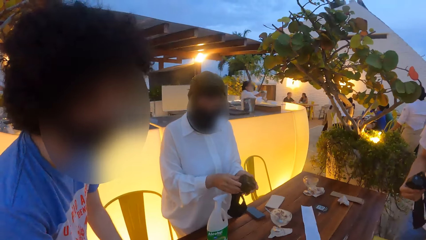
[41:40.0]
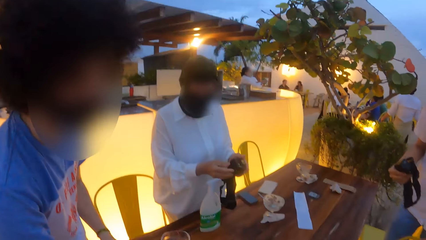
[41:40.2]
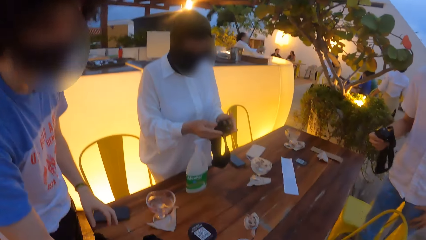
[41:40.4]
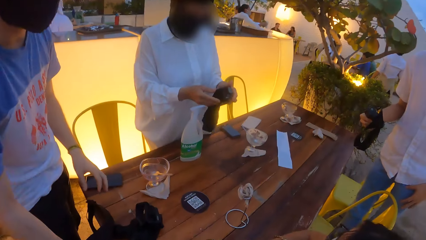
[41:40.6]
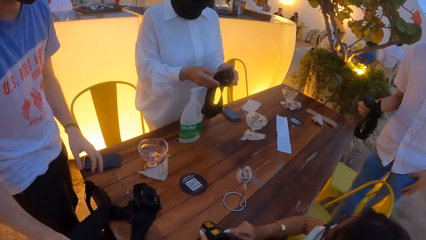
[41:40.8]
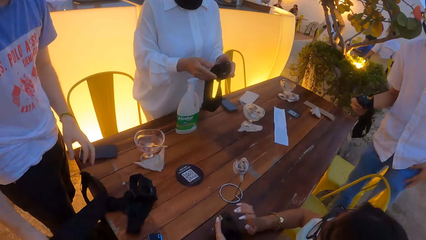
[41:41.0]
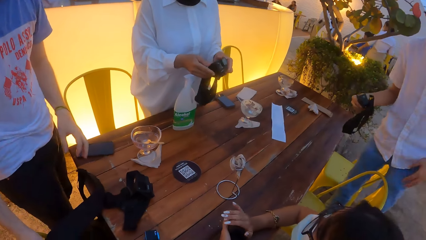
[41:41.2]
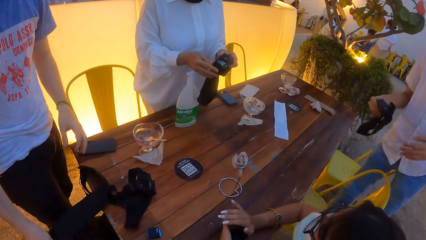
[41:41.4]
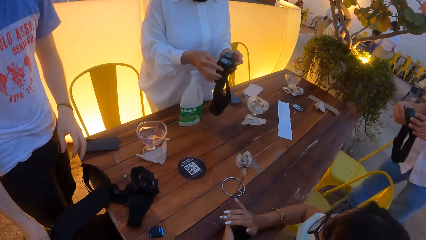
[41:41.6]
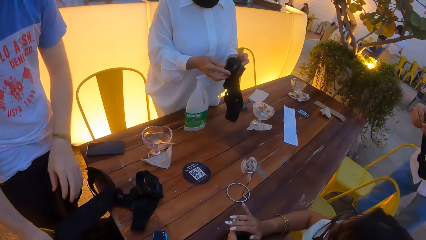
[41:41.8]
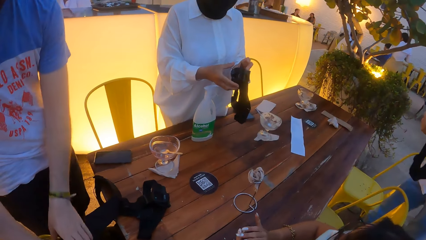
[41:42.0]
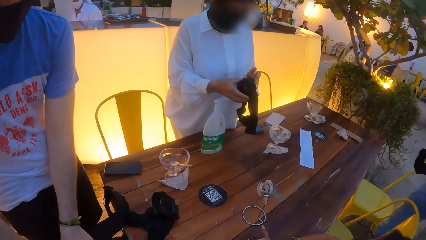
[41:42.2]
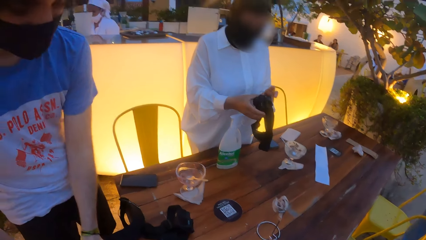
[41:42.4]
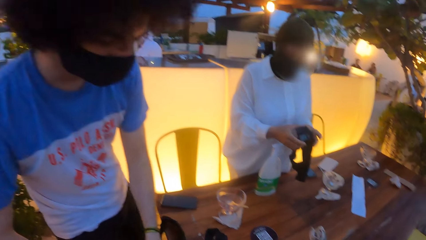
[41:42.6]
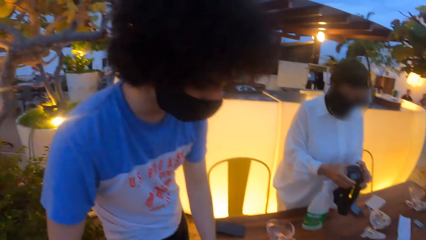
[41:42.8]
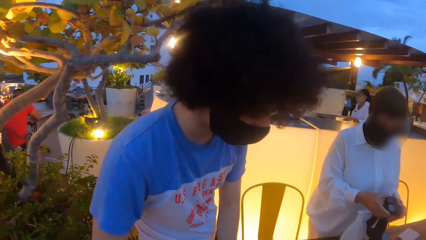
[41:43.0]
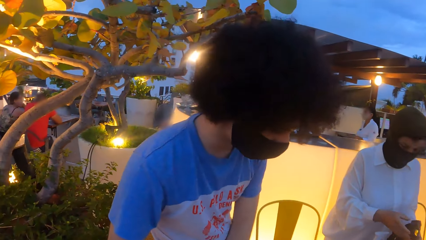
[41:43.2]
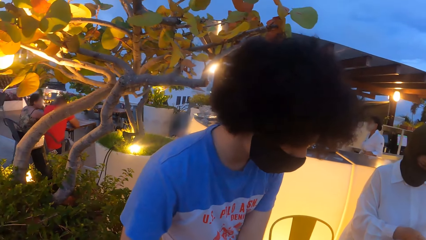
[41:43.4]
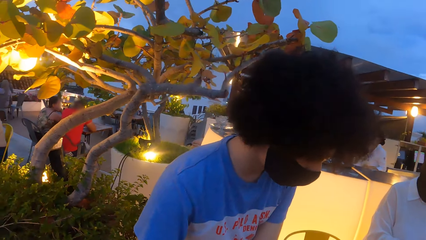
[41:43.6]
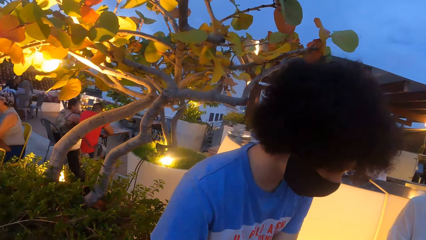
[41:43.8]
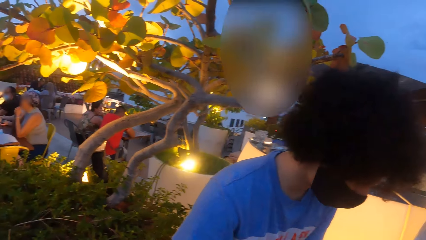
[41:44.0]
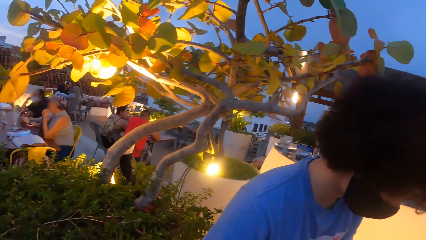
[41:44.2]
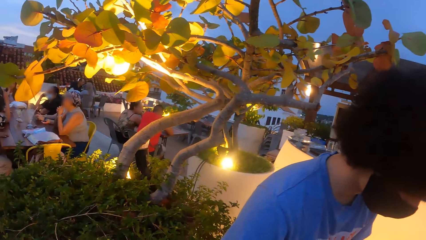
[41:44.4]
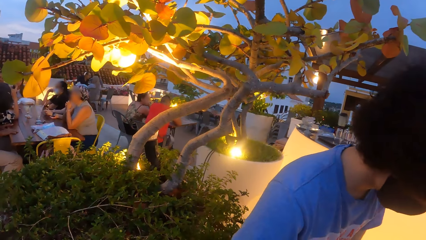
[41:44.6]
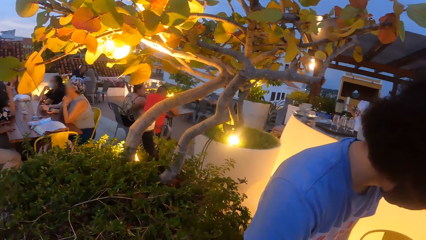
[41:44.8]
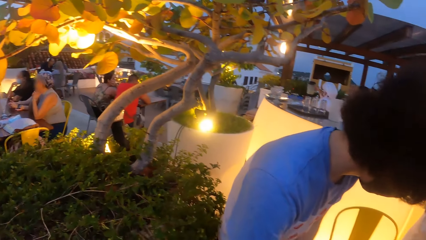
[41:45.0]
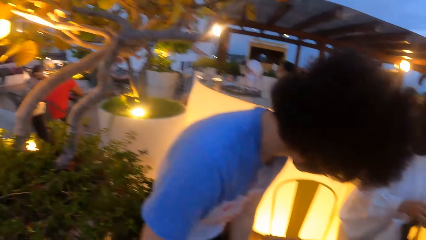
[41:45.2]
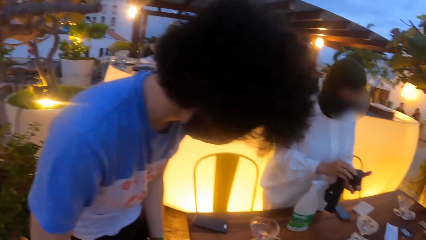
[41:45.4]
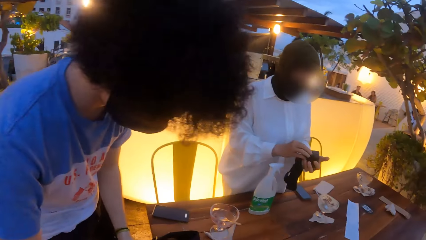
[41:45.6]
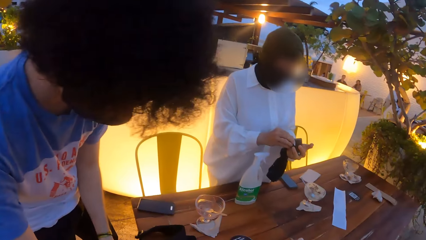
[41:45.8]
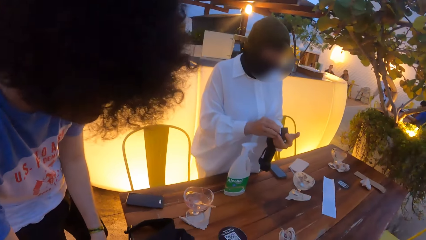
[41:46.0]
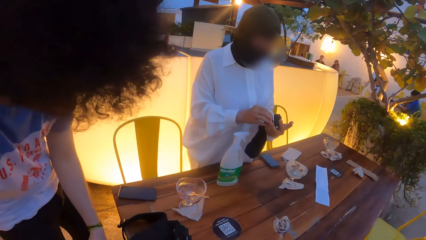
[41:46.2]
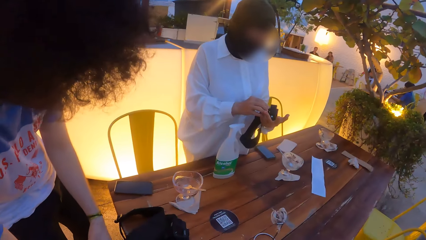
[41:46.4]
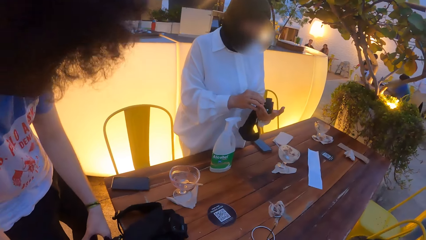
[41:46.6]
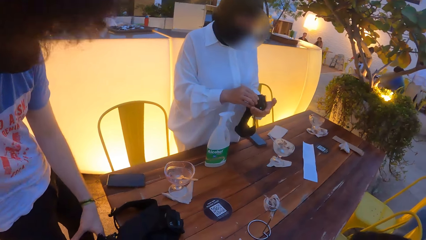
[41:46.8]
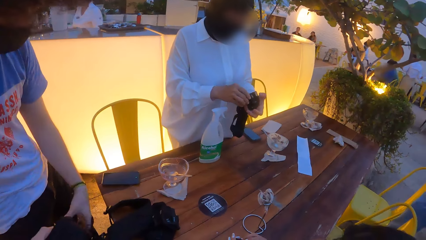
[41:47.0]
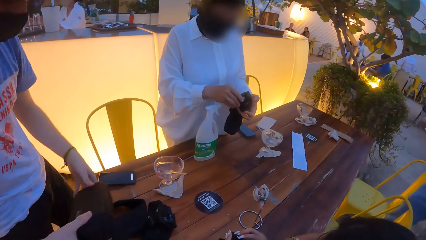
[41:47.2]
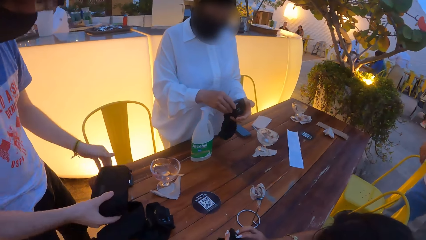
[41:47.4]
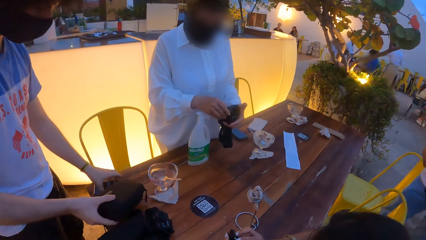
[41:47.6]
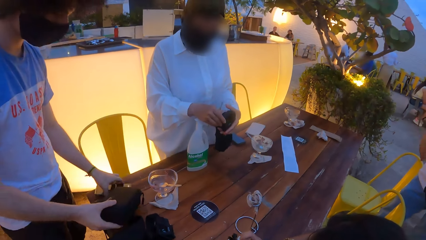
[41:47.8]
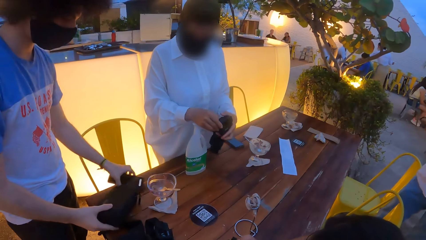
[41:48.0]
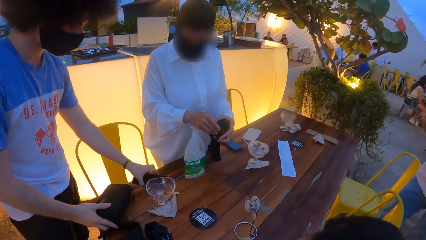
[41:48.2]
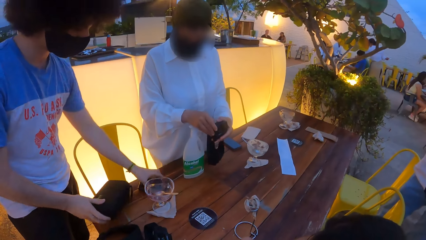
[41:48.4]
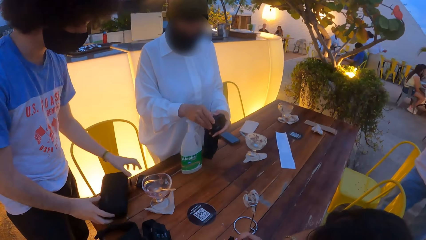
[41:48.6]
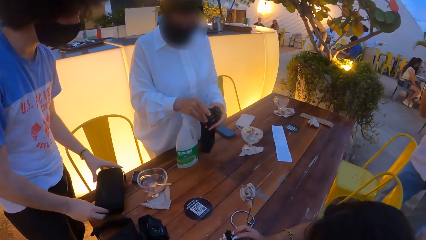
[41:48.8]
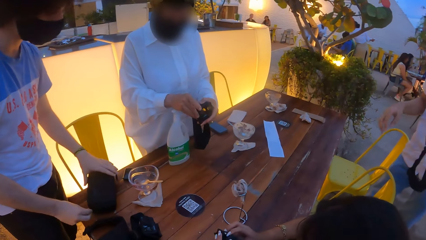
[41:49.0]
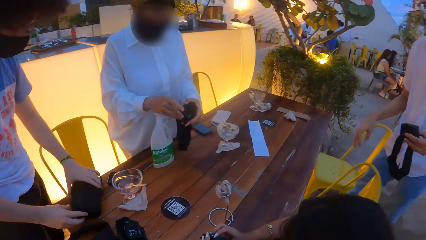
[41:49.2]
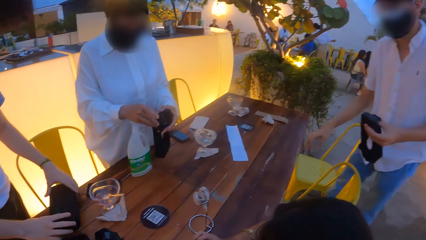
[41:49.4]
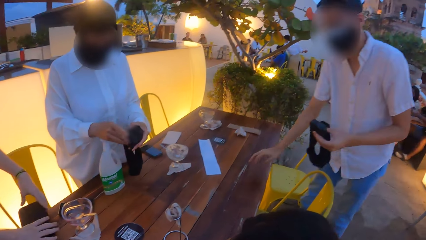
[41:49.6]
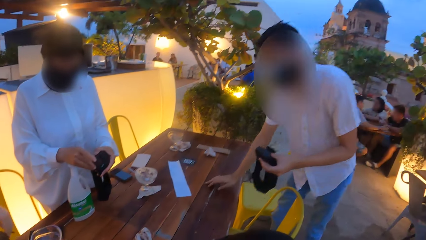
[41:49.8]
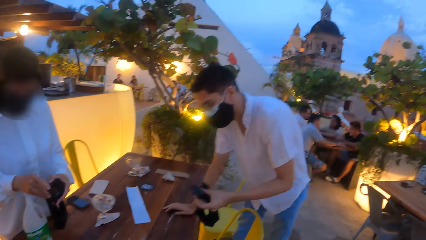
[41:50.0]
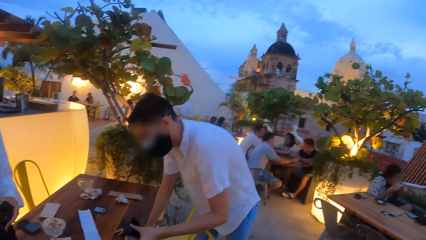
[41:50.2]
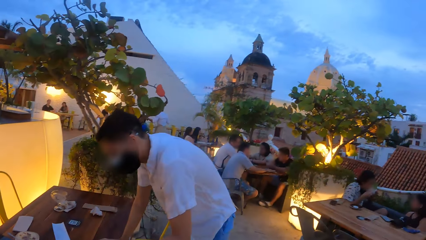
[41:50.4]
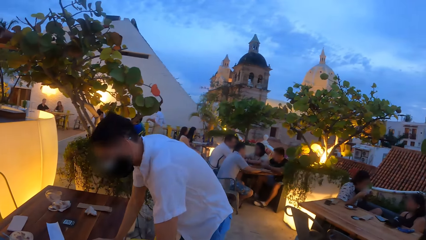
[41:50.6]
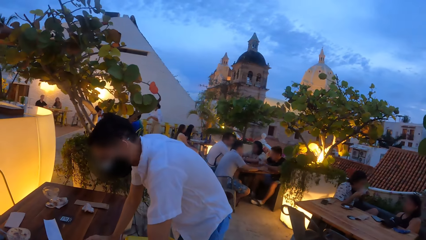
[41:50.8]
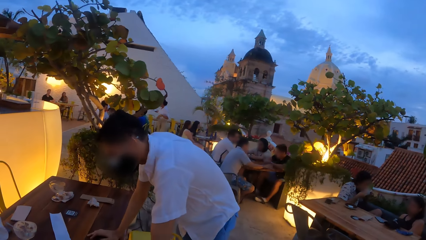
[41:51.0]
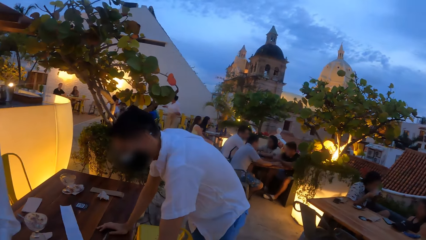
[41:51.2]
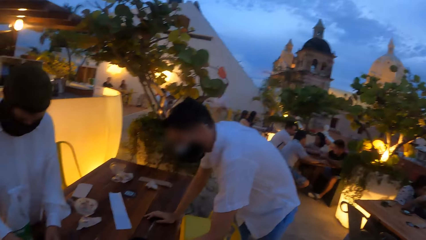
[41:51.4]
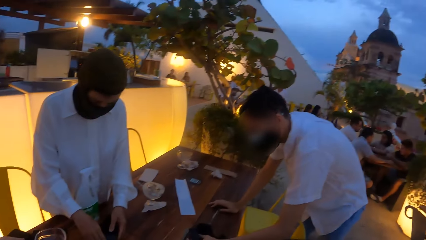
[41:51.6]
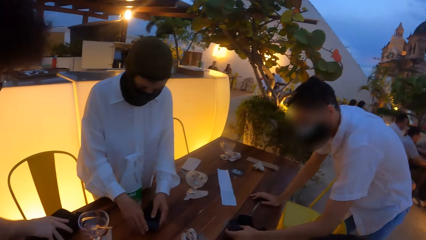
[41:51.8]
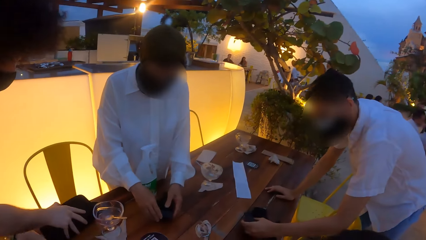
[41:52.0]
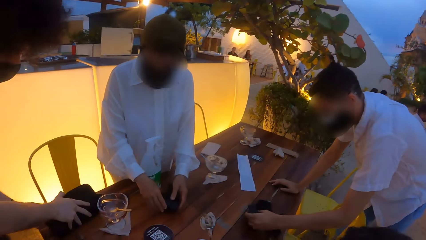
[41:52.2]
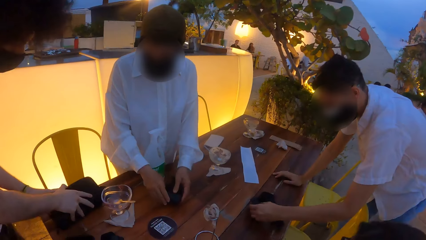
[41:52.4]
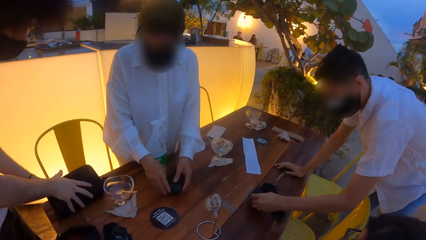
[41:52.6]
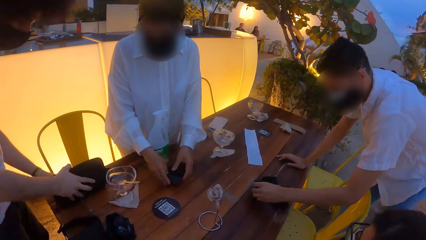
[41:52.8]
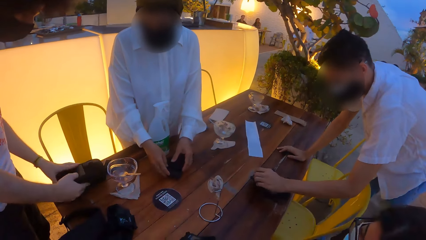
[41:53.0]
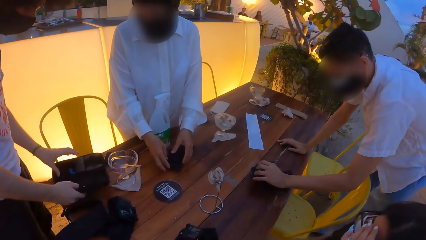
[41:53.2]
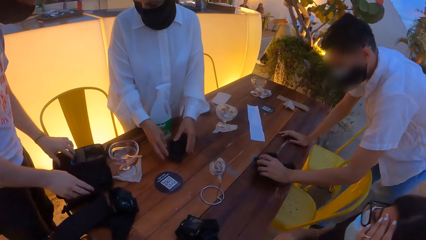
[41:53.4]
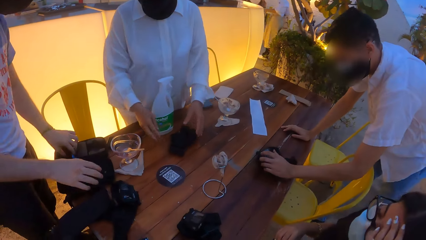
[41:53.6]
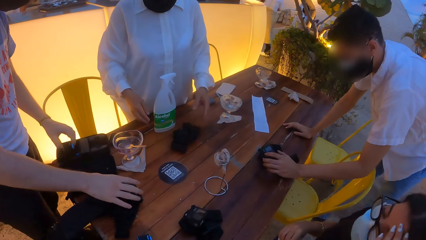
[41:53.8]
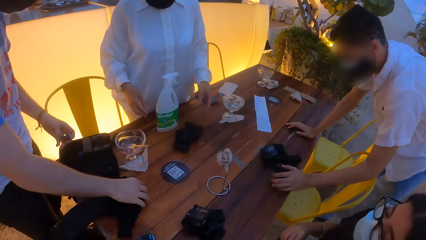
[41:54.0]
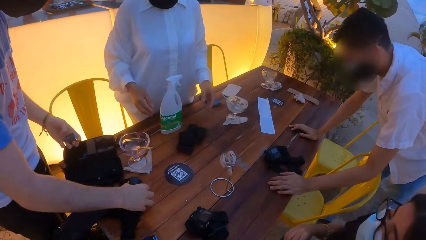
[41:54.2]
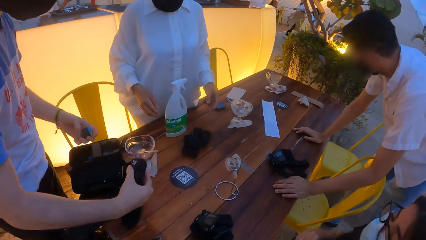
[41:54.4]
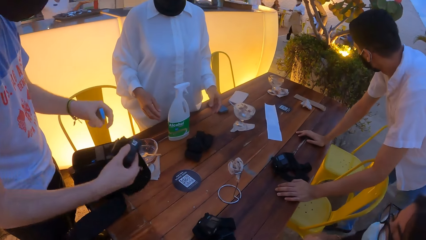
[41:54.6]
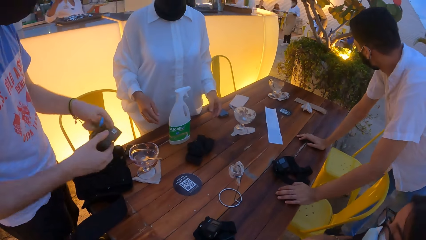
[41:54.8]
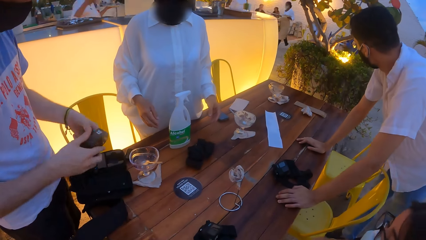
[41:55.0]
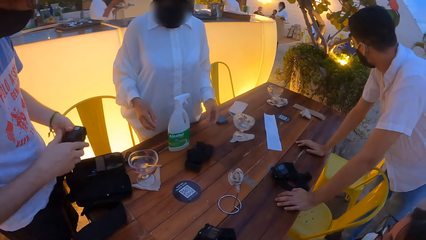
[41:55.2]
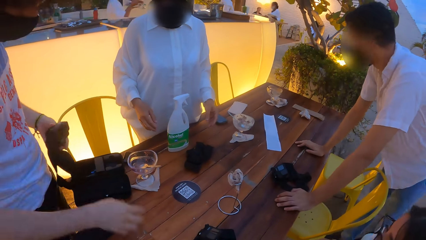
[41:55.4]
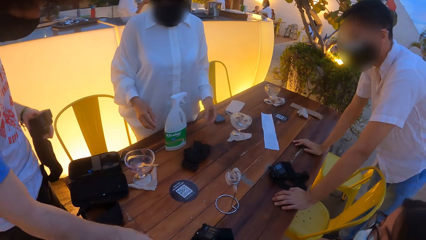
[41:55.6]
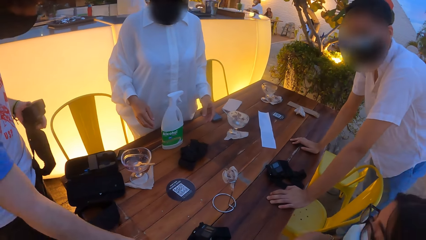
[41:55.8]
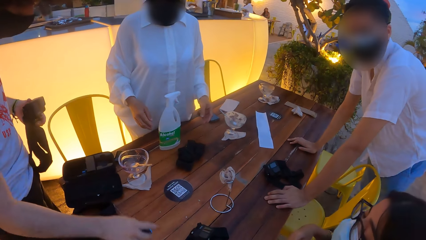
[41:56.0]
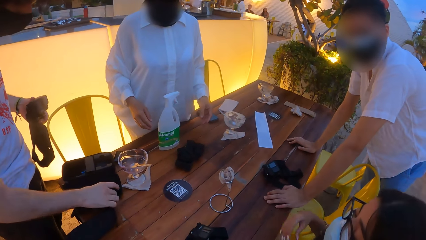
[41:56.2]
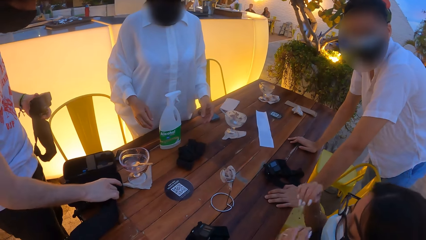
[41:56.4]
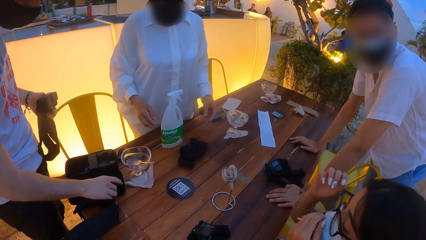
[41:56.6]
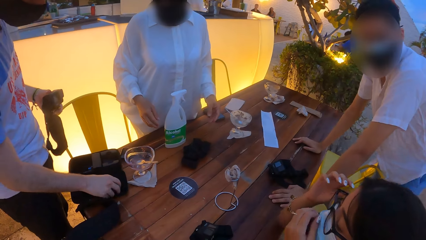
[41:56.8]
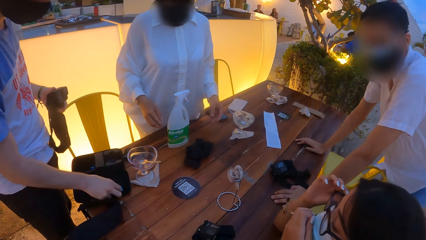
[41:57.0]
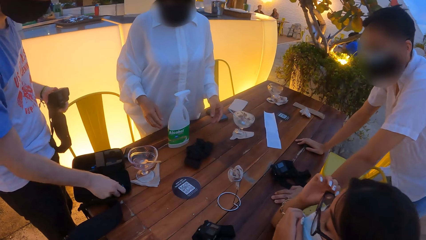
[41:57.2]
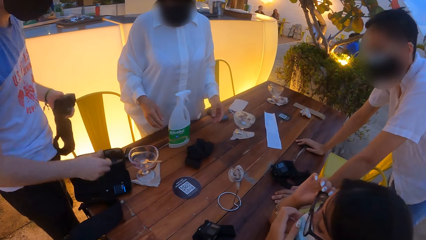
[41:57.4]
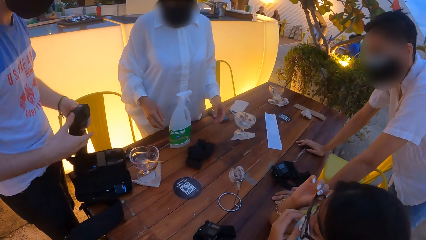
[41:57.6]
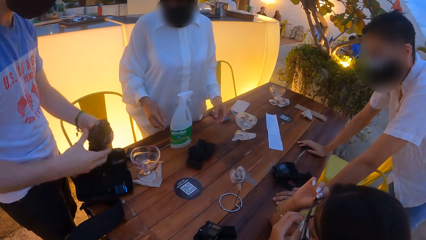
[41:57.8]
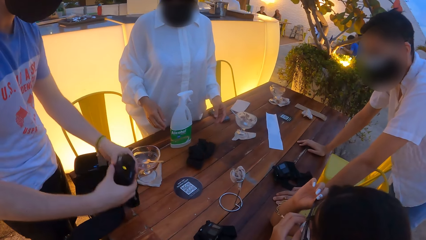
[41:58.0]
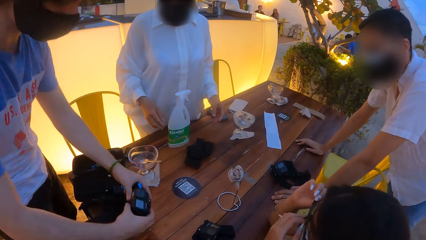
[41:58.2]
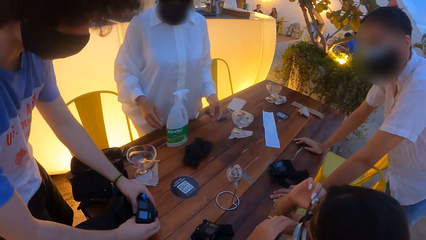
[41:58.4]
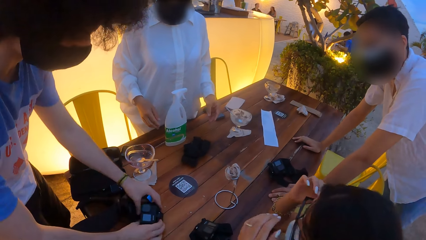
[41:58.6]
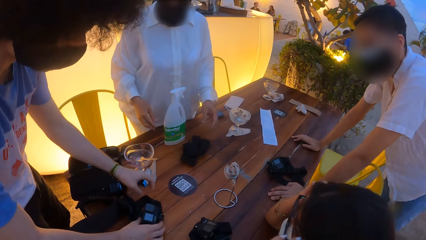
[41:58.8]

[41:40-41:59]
The woman inspects the camera in her hands. The man touches his trouser with his left hand. Another woman operates the phone in her left hand with her right hand and holds the phone with both hands. The first man holds the camera with both hands. Another man searches a bag on a chair with his hands, and takes a camera case from the bag on the chair with his right hand. The camera wearer talks to a person. The other man takes the phone from the table with his left hand, drops the phone in his left hand on the table, drops the camera case in his right hand on the table, and holds the camera case on the table with both hands. The first man places his right hand on the table. The other man opens the camera case on the table with his hands. The camera wearer looks at another person. The first woman drops the camera in her hands on the table. The other woman rubs her face with her left hand. The first man drops the camera in his left hand on the table. The other man takes a camera battery from the camera case on the table with his left hand. The first man places his left hand on the table. The other man takes the camera from the table with his right hand, passes the camera in his right hand to his left hand, and takes the battery of the camera from the table with his right hand. The other woman adjusts the facemask on her face with her right hand. The other man puts the battery of the camera in his right hand in the camera case on the table. The other woman holds a pair of glasses on her face with her right hand. The other man holds the camera with both hands and drops the camera in his hands on the table.
